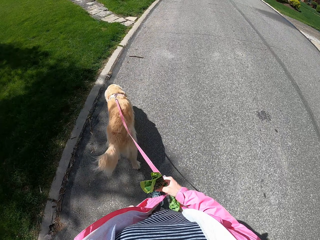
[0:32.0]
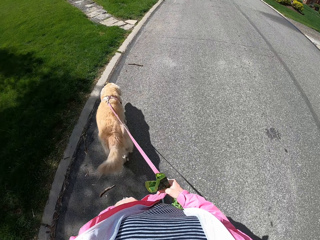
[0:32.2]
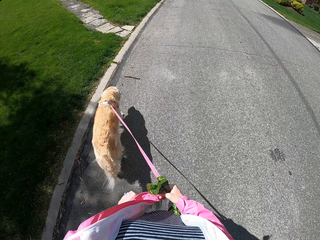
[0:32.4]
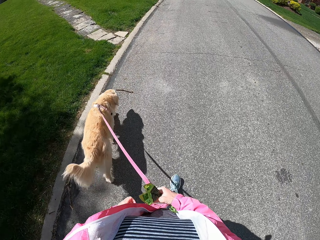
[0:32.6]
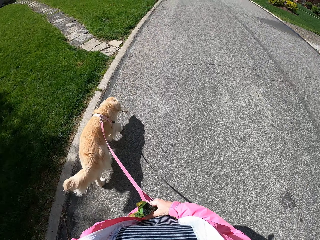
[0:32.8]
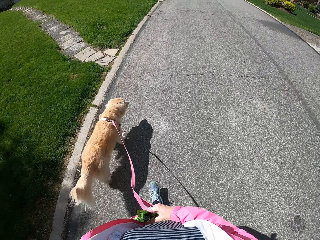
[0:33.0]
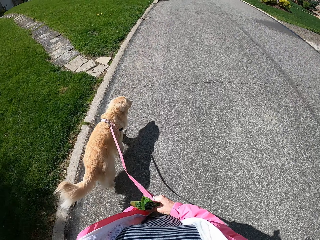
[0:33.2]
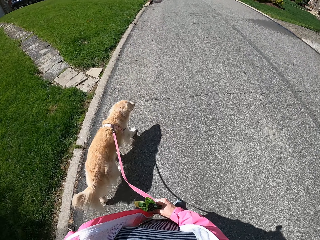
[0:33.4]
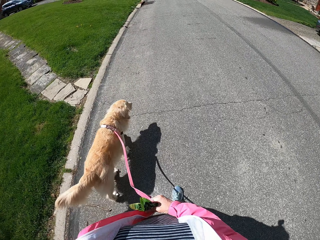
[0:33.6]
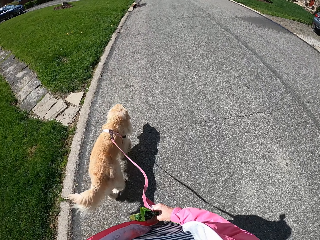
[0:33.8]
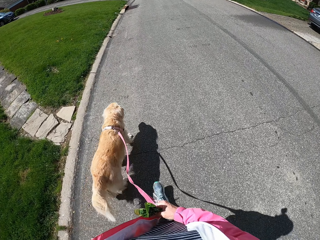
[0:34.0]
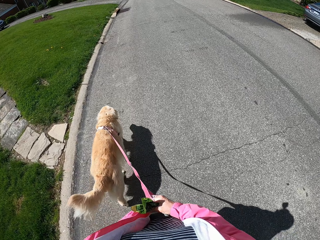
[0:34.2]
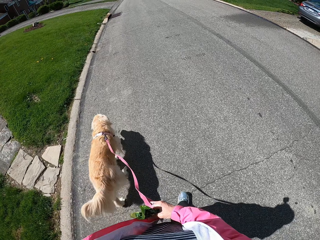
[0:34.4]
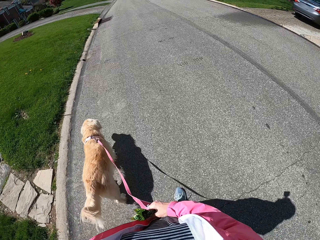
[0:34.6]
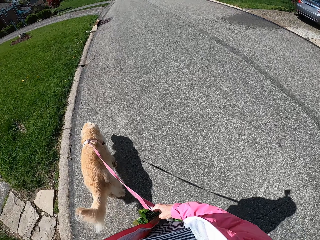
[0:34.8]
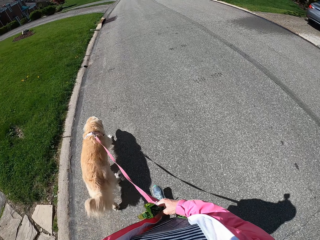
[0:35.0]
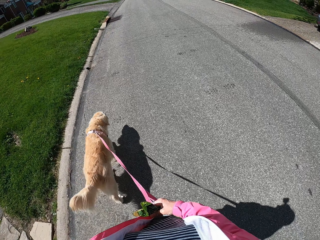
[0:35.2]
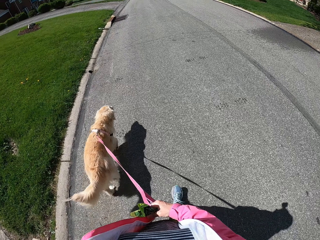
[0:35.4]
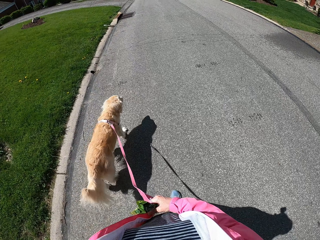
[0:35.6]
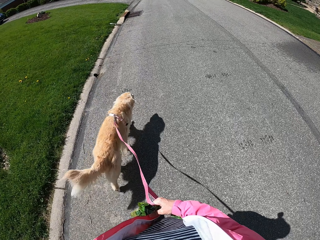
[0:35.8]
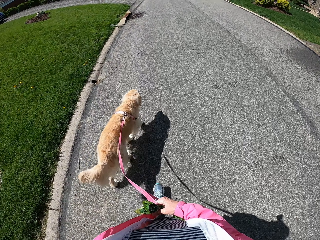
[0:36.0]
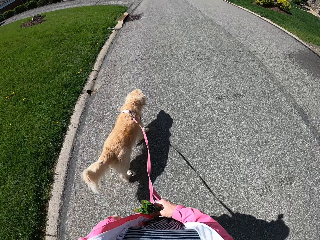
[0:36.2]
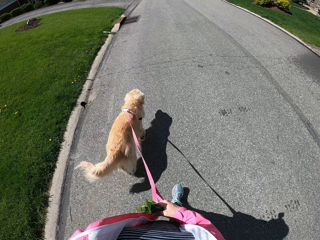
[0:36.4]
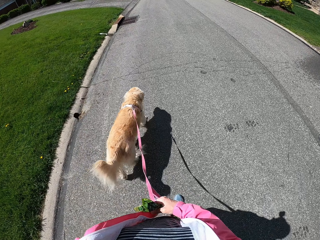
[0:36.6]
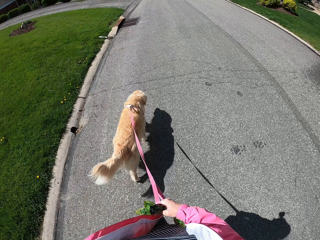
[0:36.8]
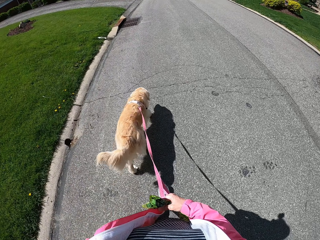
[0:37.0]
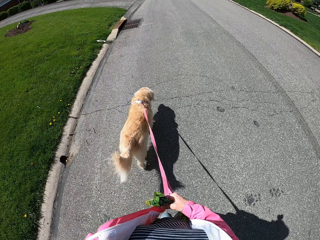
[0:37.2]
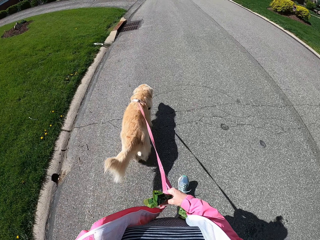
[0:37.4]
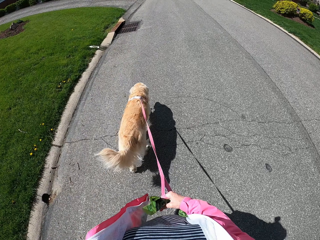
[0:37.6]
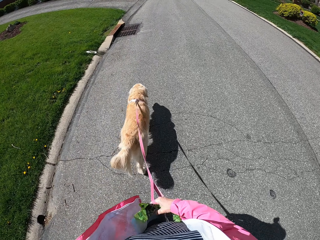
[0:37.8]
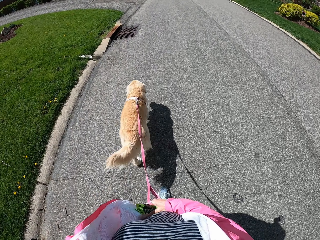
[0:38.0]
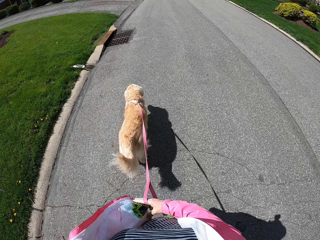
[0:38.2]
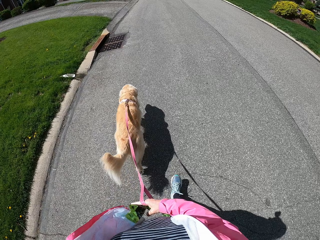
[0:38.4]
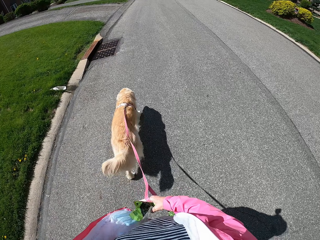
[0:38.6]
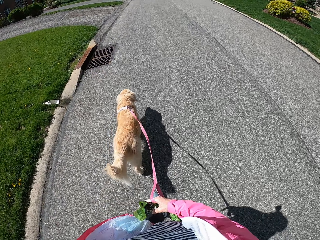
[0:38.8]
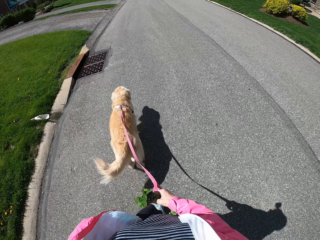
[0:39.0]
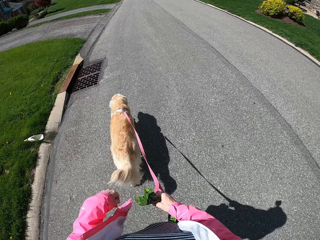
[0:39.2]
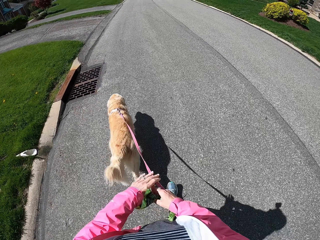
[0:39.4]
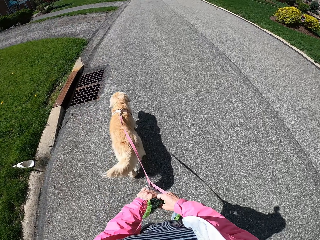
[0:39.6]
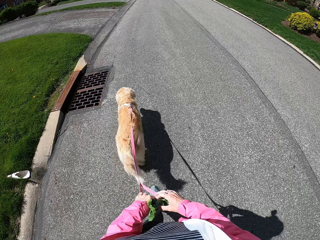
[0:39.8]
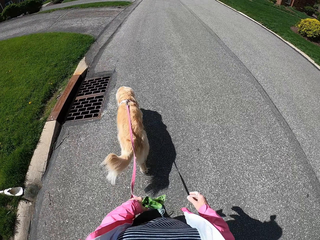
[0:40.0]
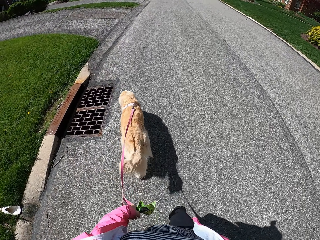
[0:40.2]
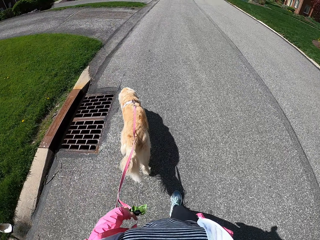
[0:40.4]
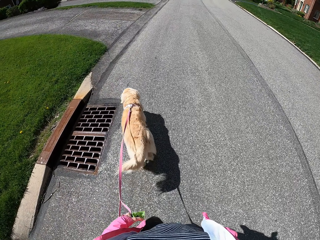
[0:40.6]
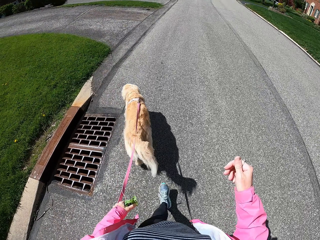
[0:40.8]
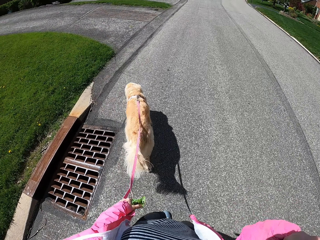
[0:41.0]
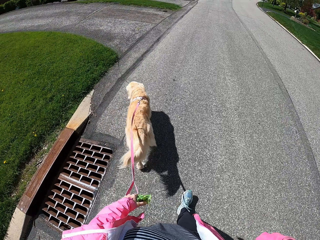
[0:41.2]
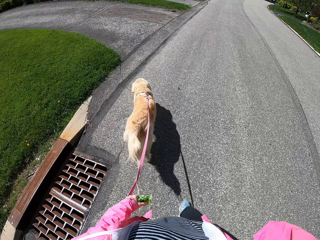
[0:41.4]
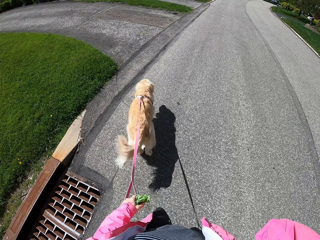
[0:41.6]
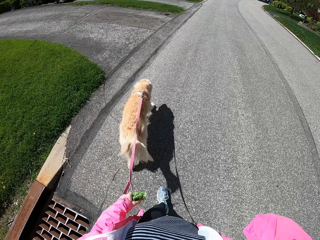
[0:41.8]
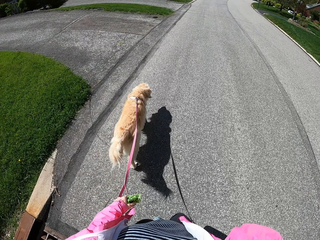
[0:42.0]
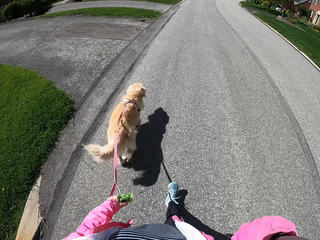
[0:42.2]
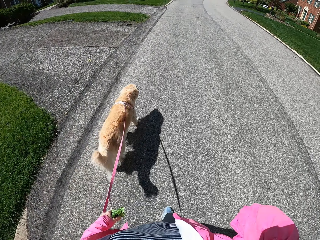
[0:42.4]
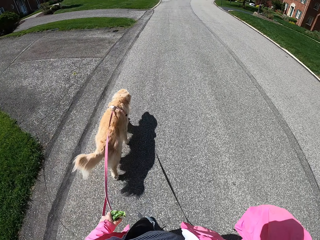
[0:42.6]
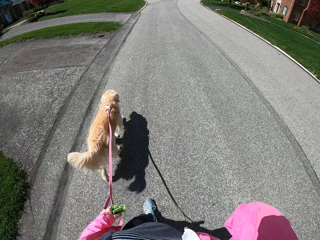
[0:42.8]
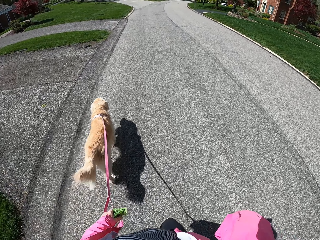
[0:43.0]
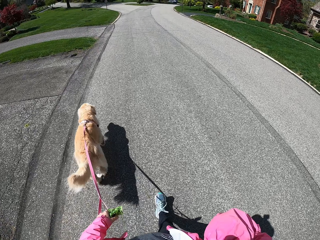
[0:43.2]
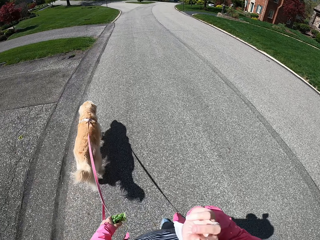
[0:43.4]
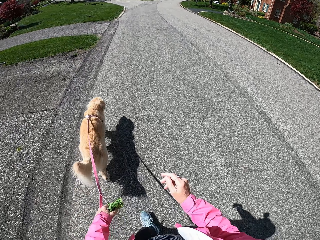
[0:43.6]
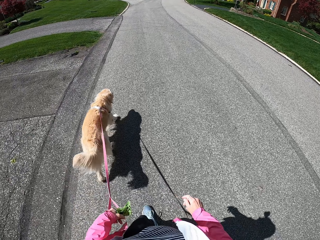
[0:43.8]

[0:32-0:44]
The camera wearer holds the dog leash with the left hand. They shift the dog thread to the left hand. They pull the dog along the road. They scratch their face.

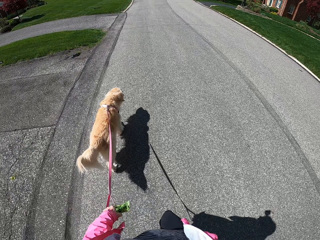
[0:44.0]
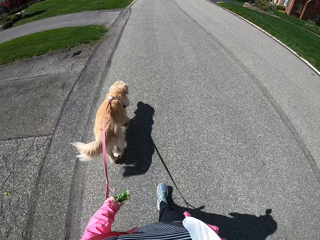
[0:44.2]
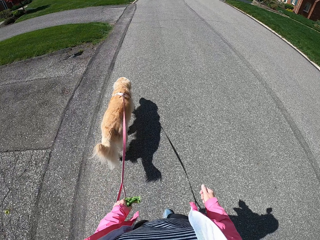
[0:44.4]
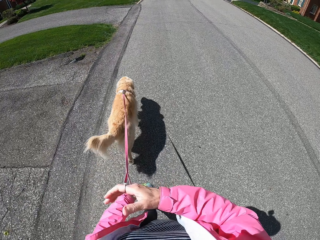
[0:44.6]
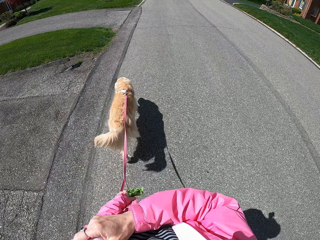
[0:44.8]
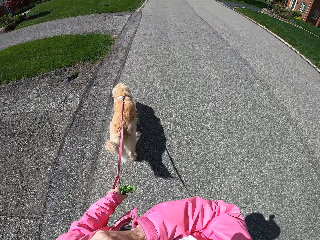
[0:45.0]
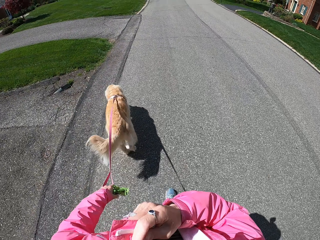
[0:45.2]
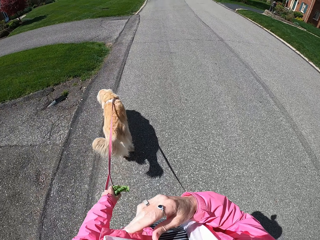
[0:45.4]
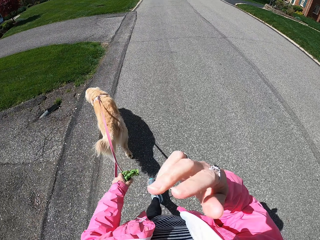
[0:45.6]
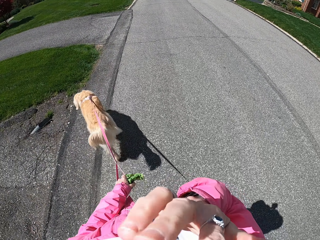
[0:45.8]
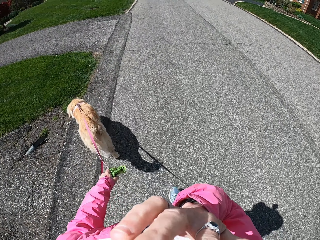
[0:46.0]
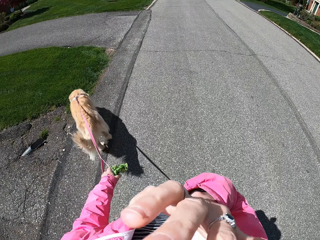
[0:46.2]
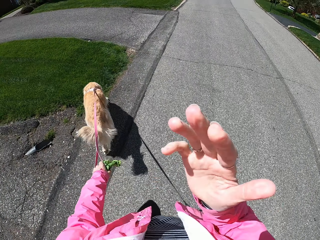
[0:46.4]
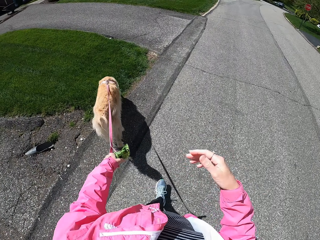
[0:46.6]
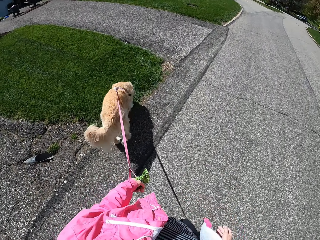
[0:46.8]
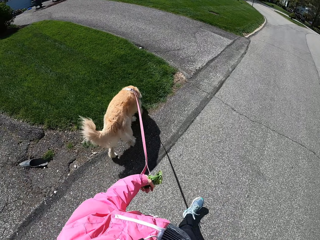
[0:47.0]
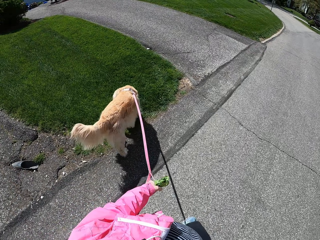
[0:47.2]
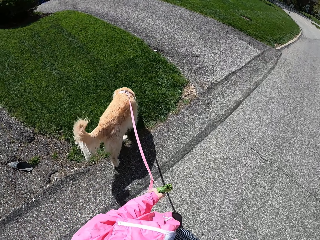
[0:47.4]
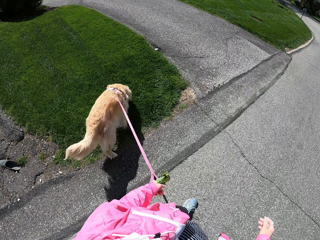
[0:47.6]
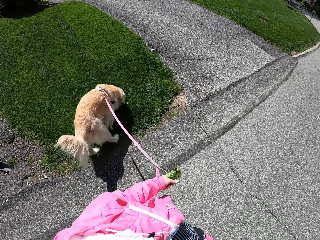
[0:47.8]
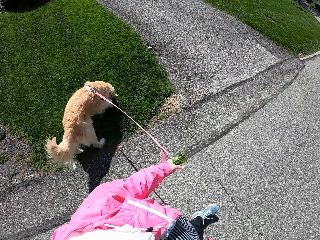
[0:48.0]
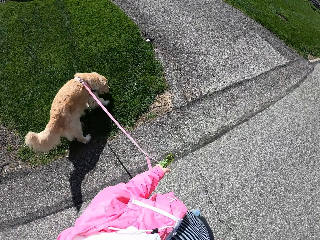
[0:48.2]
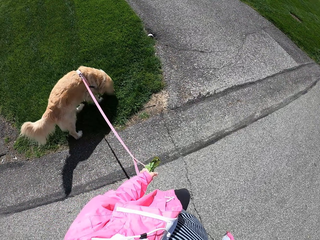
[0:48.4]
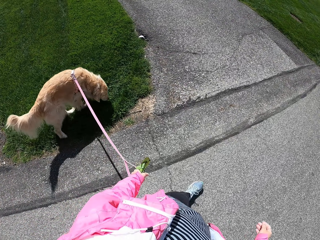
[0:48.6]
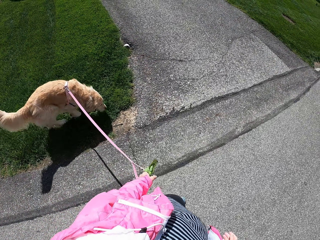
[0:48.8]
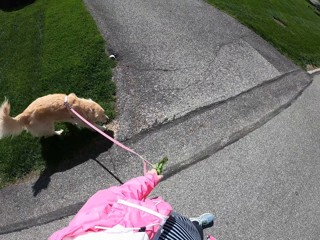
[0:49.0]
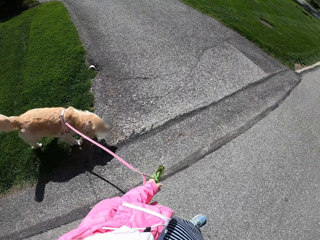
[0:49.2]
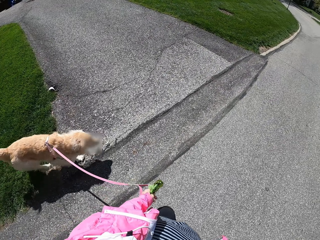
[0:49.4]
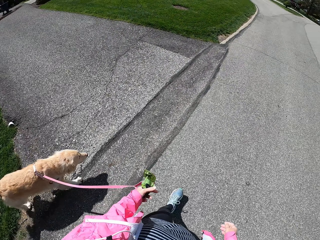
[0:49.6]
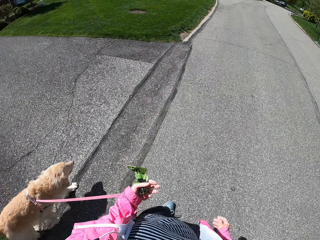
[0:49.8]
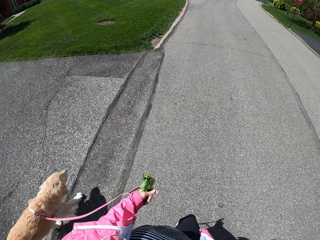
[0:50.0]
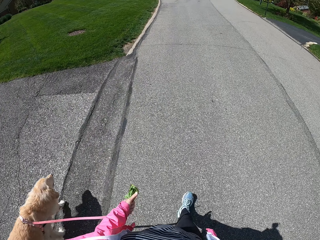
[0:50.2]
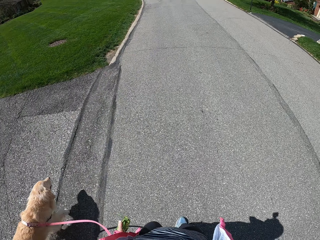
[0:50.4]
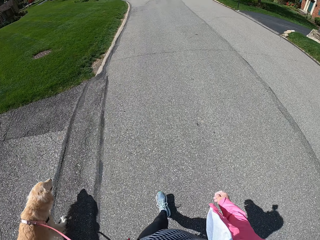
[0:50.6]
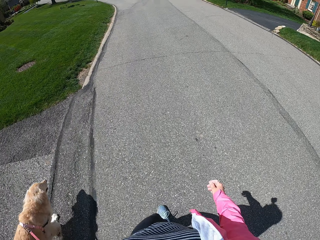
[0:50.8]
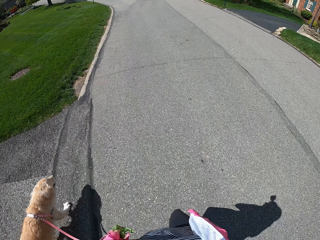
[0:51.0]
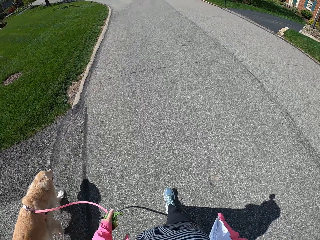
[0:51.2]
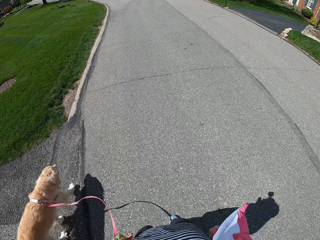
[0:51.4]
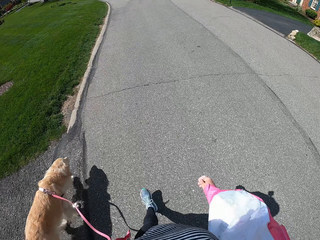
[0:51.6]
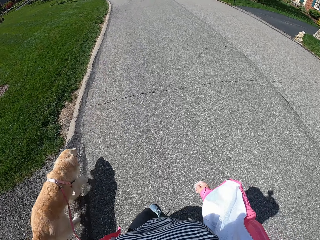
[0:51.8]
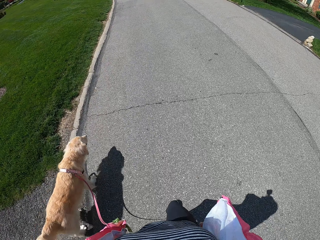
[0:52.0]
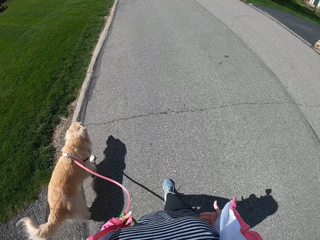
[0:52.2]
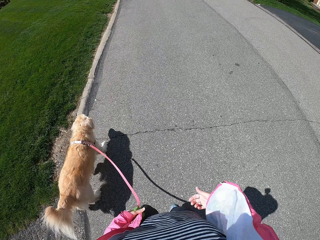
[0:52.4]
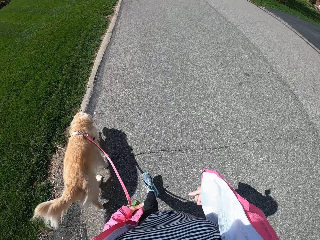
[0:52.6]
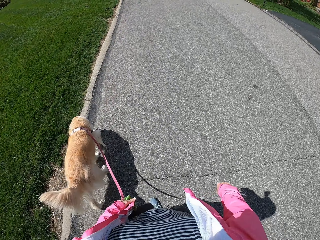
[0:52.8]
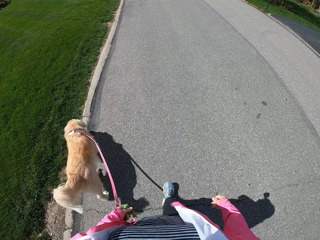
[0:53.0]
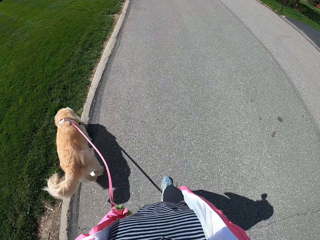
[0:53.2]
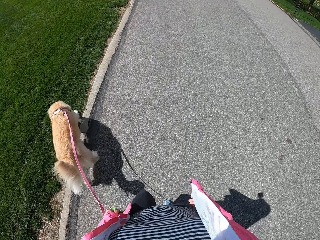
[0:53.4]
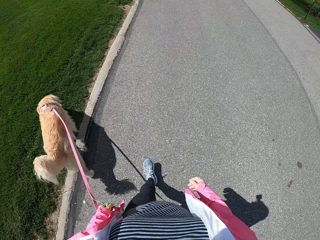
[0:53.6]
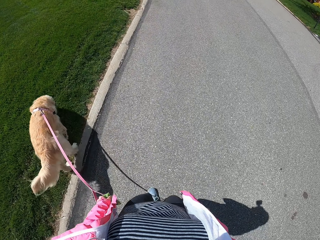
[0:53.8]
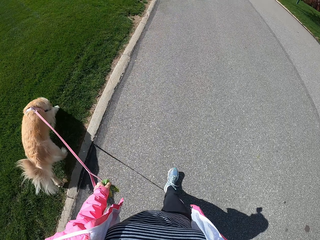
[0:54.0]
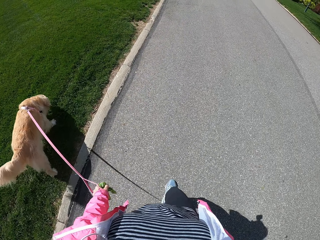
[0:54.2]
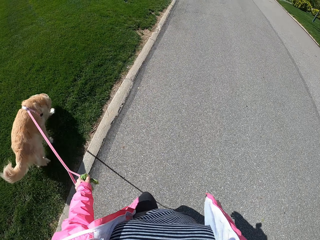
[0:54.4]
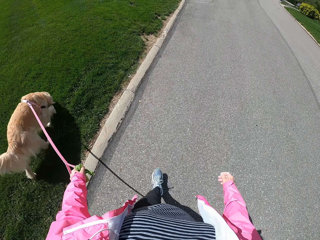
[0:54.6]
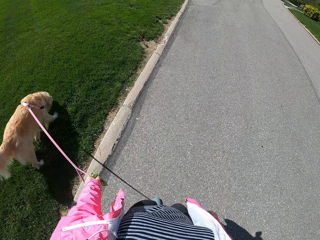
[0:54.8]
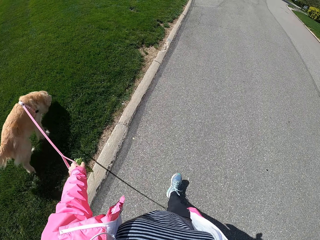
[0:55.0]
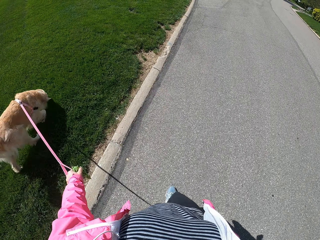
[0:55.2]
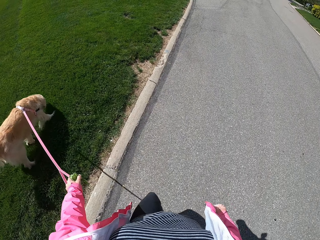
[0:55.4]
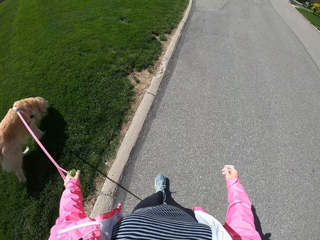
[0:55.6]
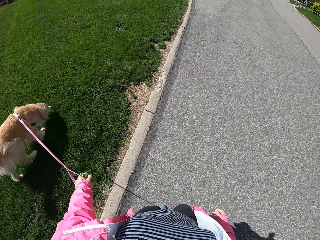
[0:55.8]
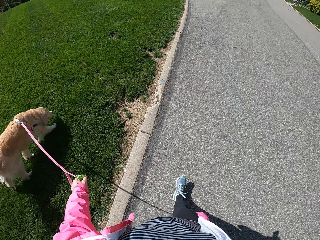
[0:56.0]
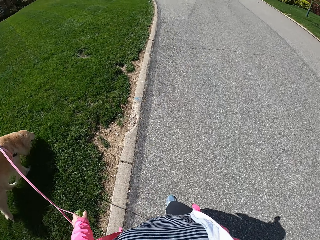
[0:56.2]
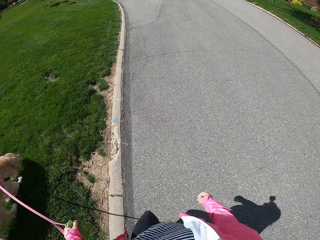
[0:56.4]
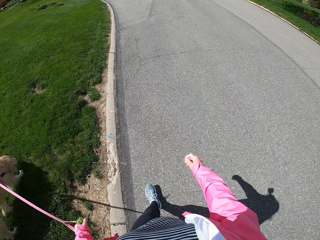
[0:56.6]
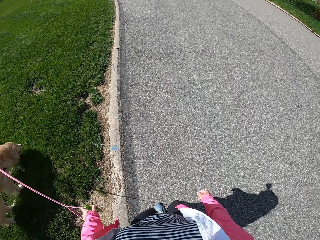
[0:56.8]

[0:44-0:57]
The camera wearer adjusts the jacket. They scratch their face. They slow down the dog. They walk on the road with the dog. They swing the right hand.
